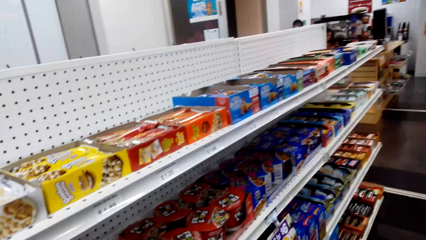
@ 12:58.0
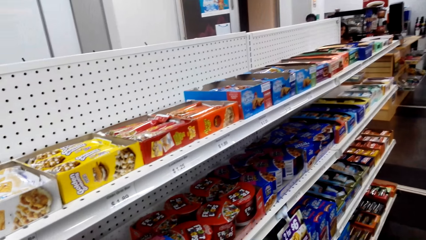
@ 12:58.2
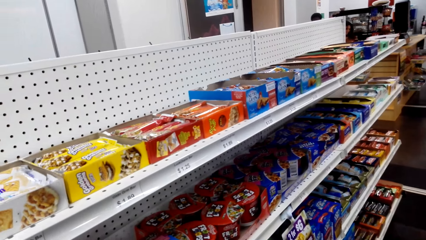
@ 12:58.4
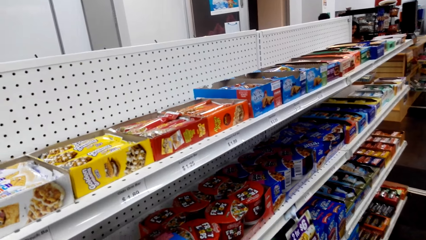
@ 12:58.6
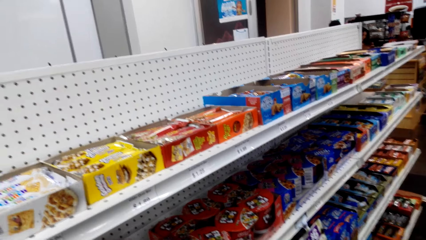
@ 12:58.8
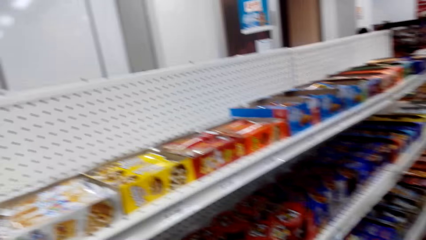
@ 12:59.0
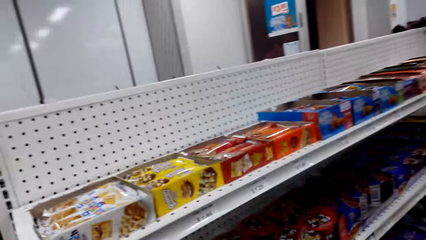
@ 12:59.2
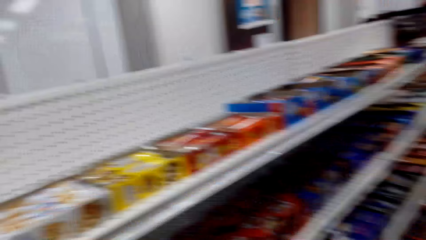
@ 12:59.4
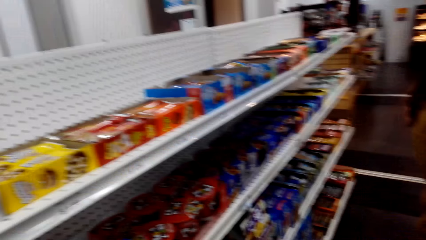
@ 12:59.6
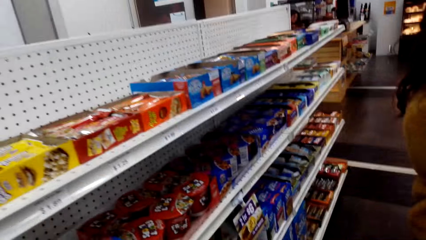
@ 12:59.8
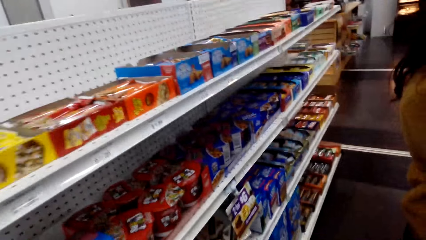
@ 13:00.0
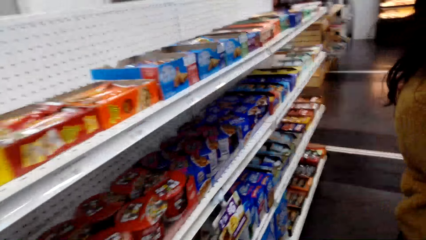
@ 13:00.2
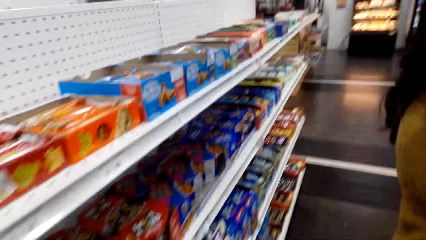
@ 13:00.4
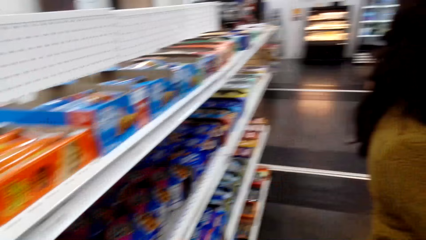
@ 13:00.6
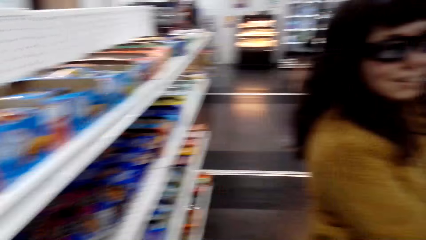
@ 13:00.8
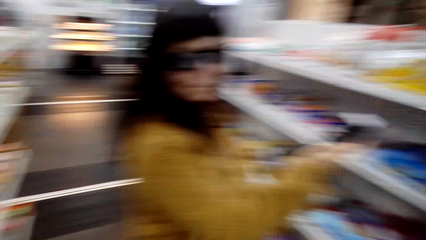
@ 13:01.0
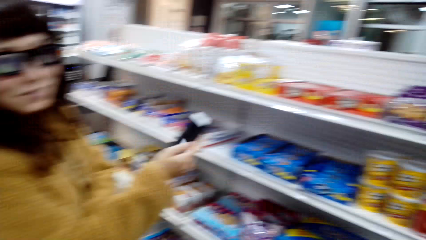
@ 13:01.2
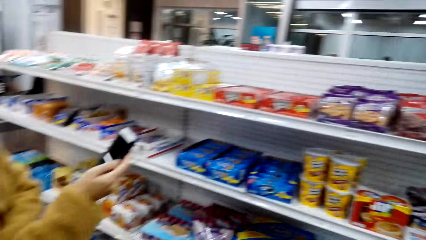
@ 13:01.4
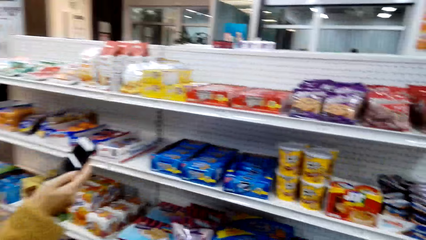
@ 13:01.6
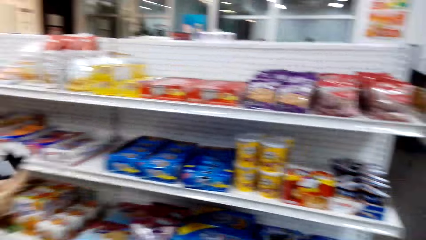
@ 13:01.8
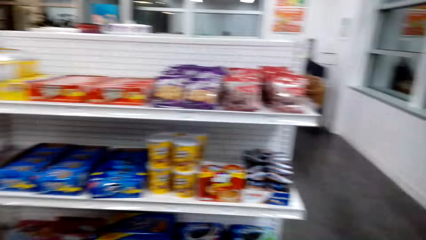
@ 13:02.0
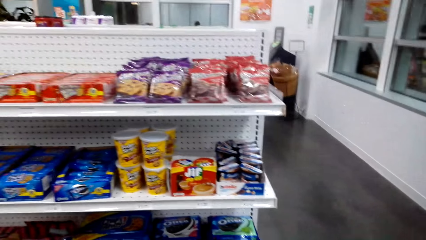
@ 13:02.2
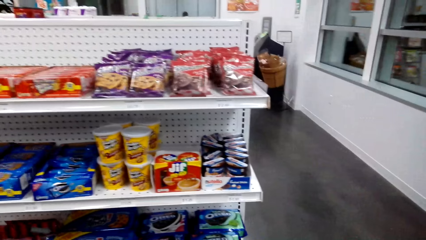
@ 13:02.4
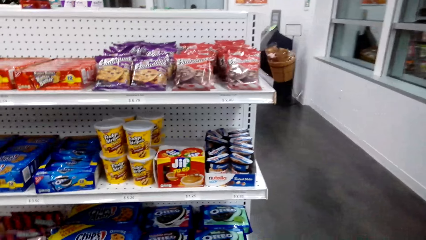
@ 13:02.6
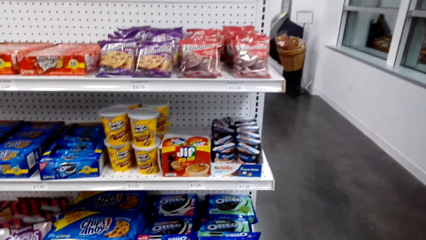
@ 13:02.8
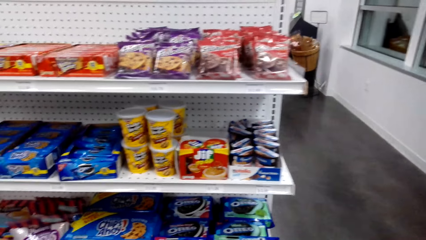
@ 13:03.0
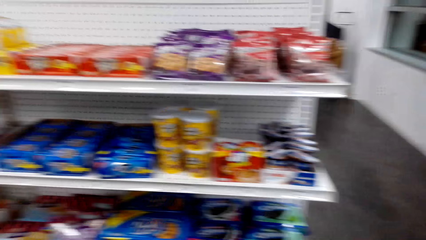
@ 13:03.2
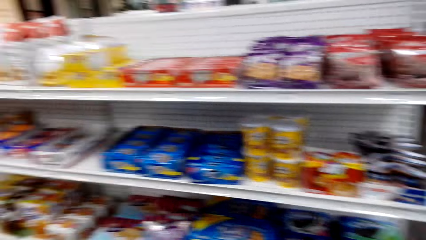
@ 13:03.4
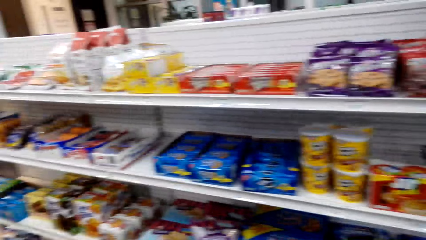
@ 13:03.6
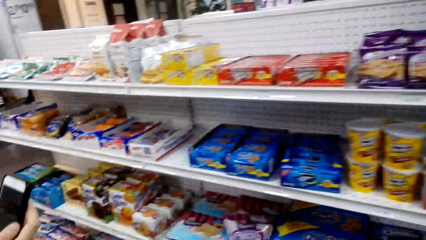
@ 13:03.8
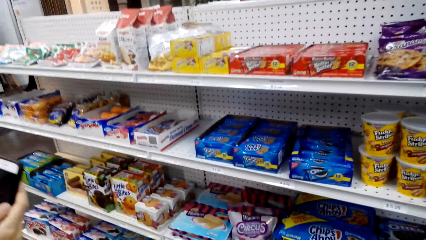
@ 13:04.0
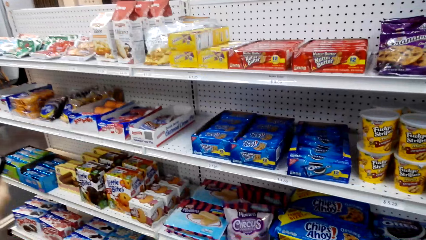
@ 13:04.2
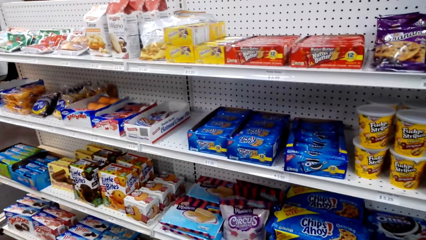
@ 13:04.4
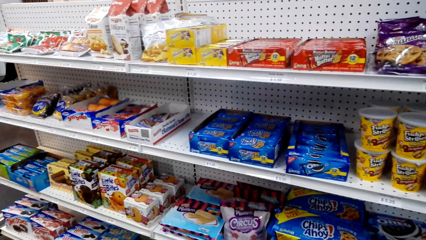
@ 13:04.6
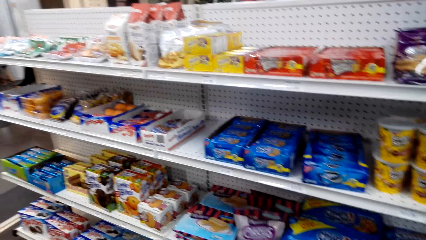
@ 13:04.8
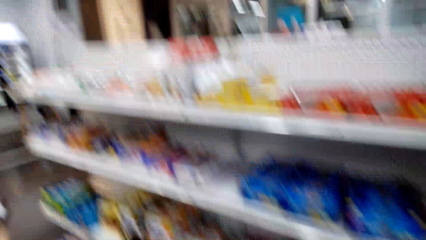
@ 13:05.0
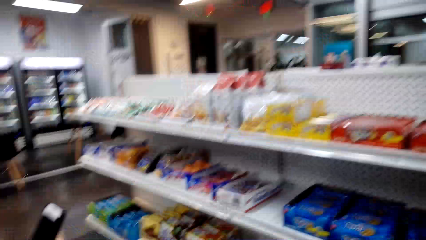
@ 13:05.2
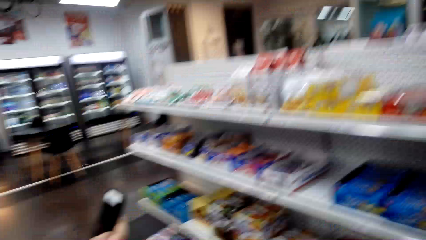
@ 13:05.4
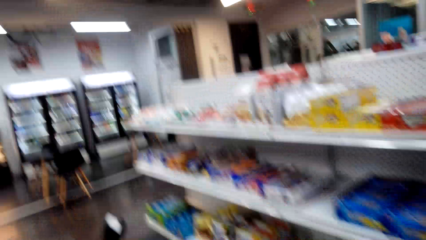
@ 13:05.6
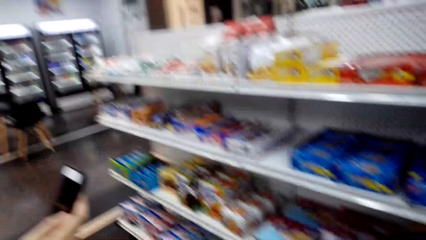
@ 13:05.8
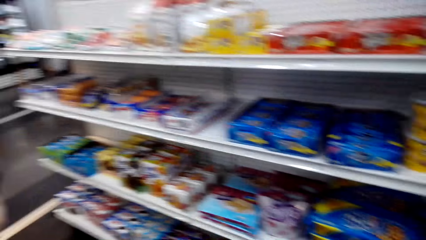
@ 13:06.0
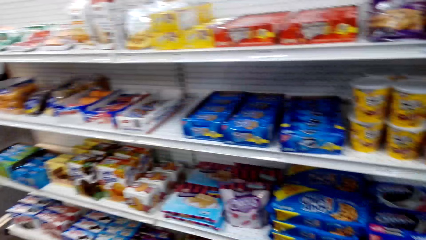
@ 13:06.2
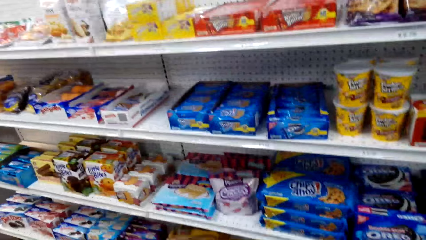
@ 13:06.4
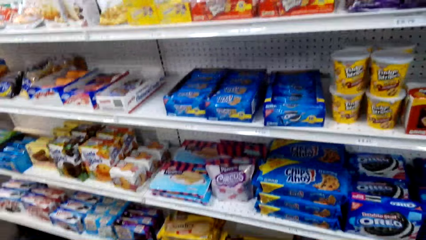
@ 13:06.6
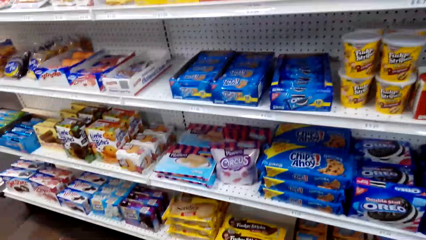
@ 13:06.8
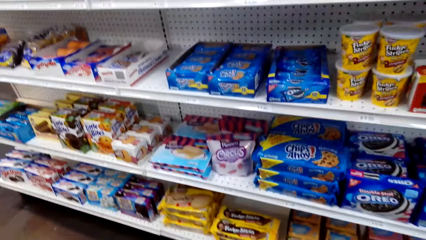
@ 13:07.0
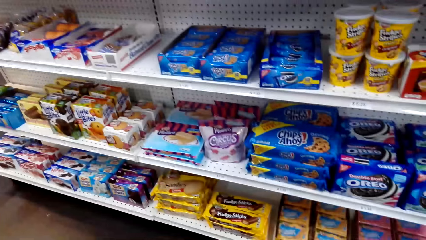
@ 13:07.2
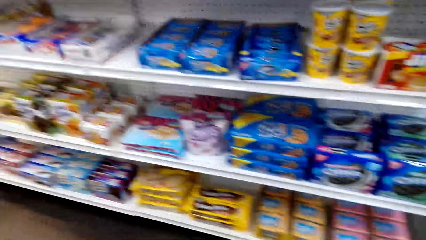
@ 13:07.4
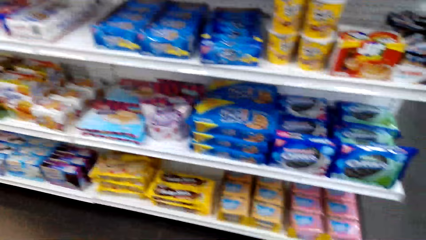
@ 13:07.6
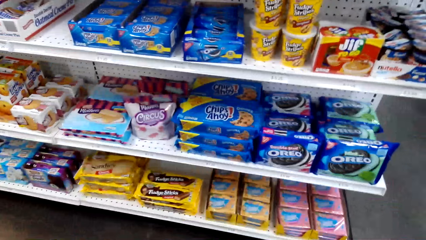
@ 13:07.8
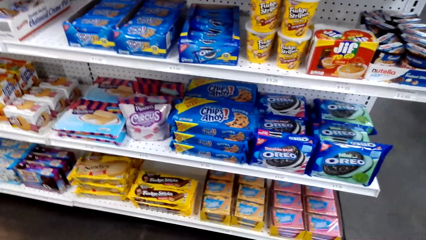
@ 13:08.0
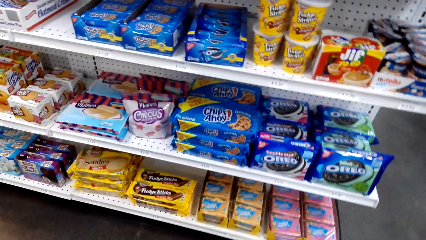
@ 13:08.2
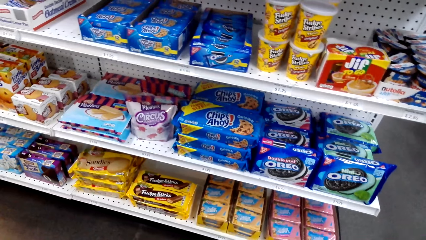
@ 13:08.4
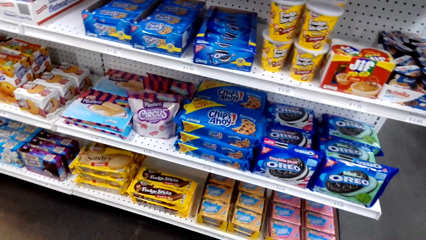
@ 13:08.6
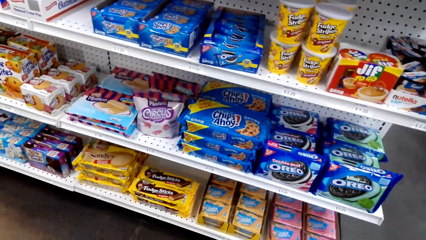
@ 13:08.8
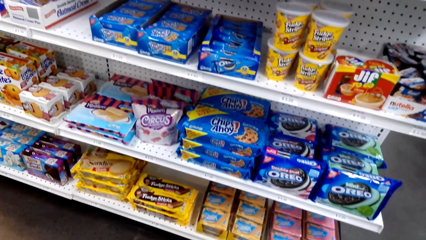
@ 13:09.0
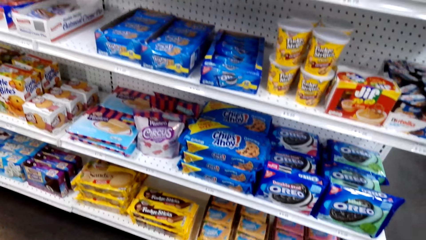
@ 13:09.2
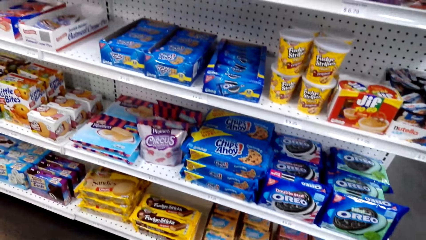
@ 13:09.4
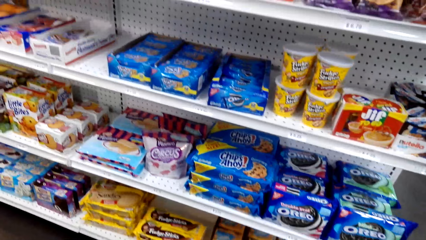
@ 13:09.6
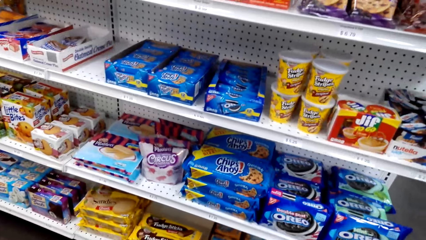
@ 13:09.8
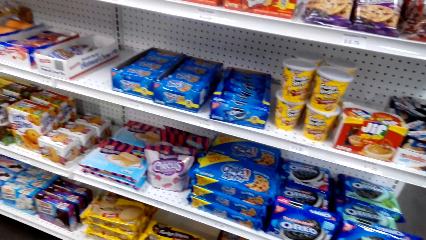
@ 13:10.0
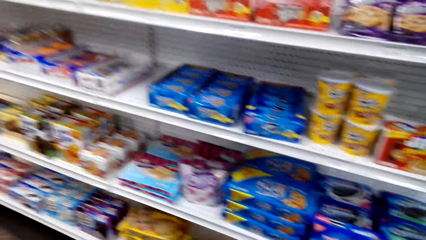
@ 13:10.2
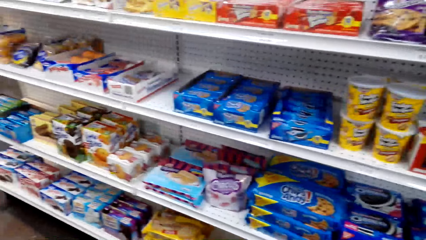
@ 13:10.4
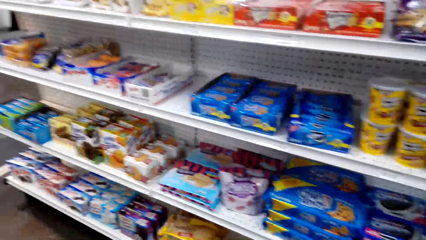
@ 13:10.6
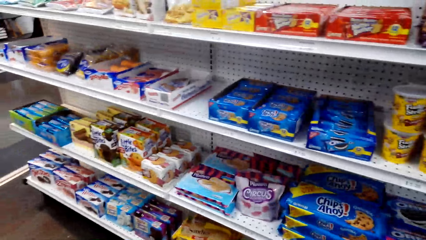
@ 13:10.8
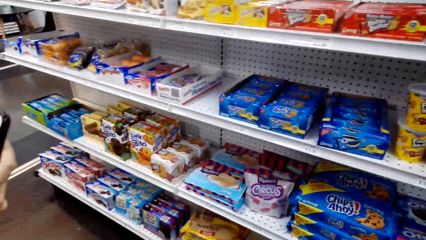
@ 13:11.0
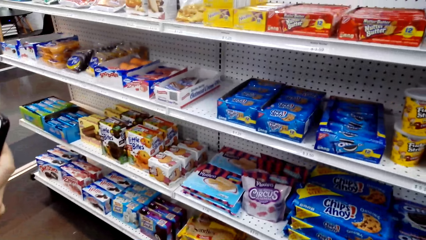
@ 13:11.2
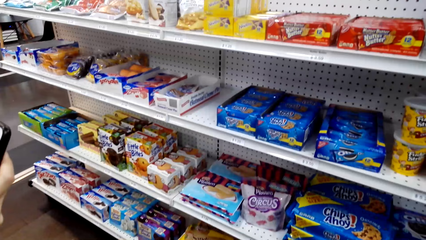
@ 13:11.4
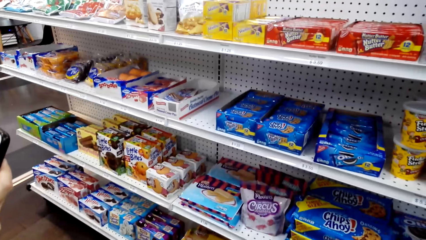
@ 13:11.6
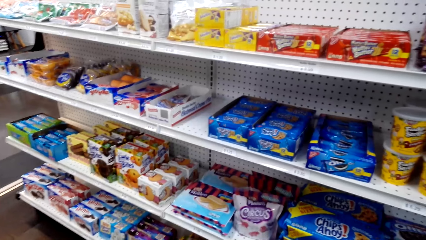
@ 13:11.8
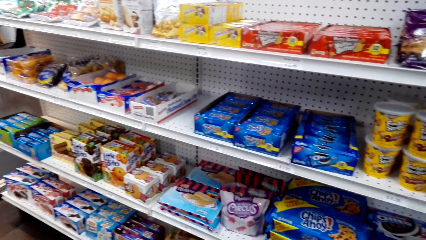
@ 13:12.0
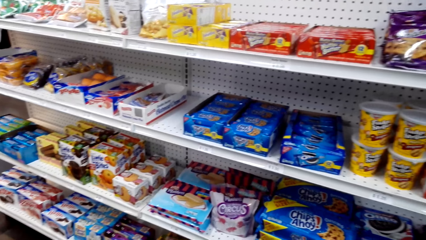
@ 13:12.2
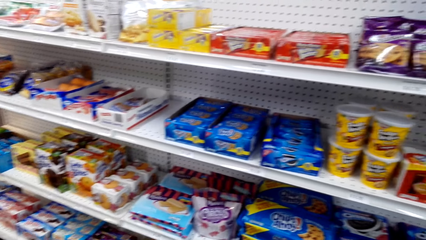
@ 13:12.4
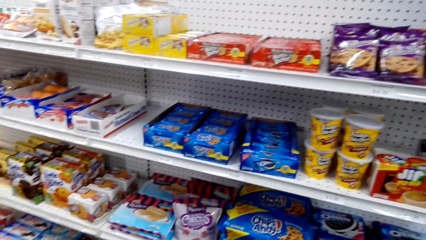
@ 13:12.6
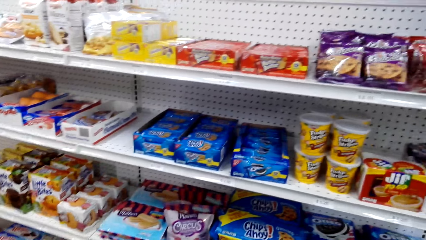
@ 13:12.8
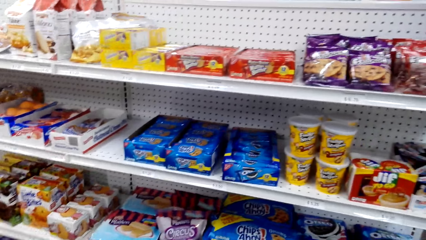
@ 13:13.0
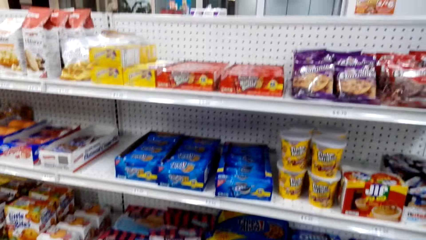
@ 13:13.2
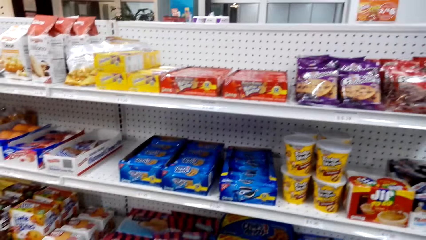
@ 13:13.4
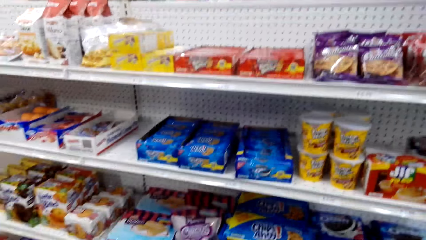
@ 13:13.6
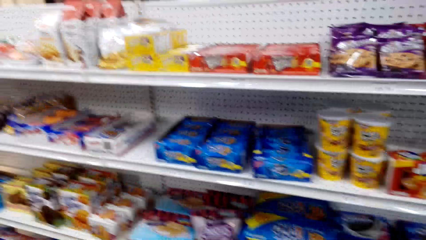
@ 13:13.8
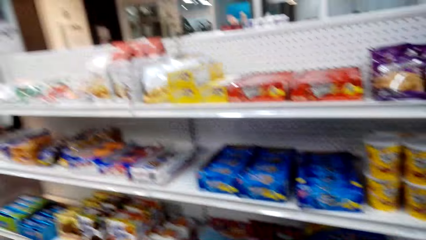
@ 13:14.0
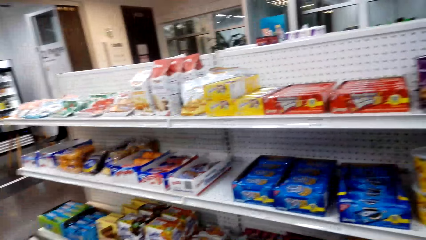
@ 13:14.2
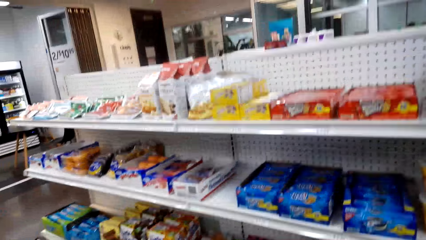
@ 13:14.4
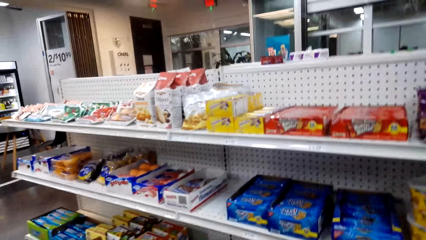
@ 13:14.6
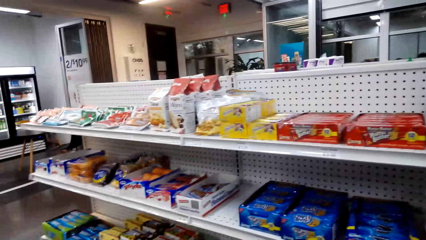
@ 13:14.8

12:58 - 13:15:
The camera wearer looks at goods on a shelf. They interact with a person. The person interacts with the camera wearer. The camera wearer walks in the mall. They interact with the person. The person interacts with the camera wearer. The camera wearer interacts with the person.
